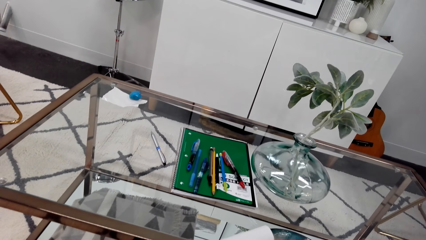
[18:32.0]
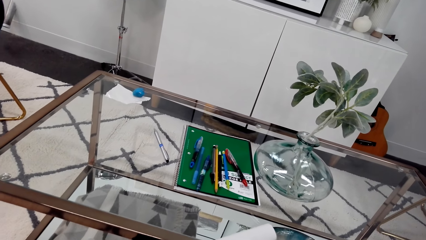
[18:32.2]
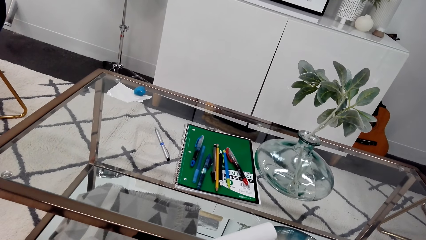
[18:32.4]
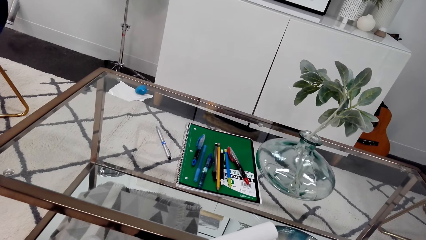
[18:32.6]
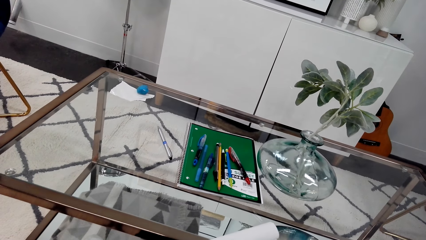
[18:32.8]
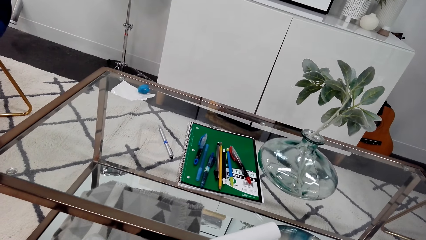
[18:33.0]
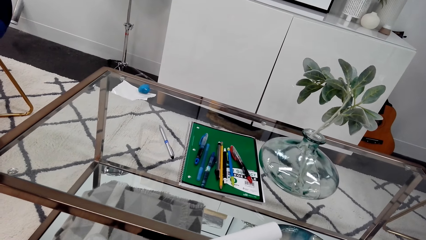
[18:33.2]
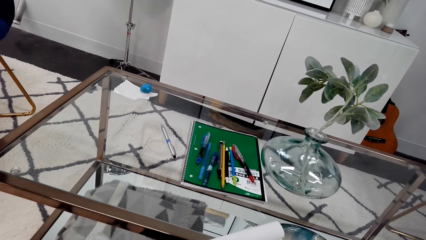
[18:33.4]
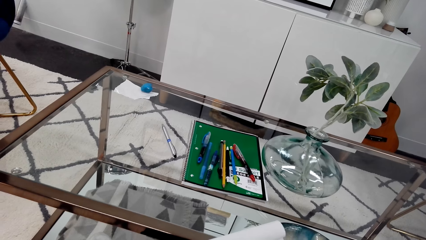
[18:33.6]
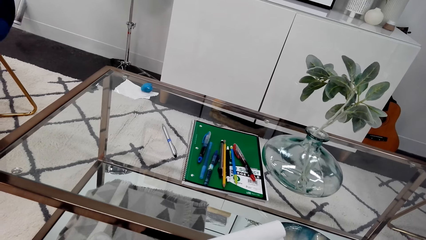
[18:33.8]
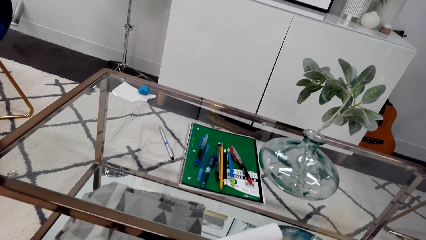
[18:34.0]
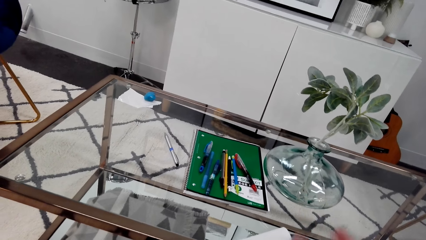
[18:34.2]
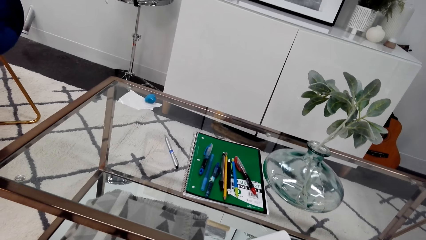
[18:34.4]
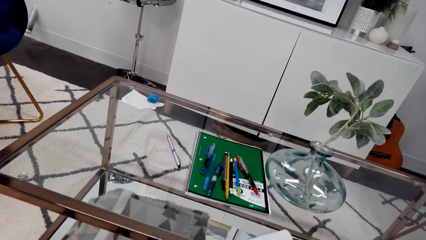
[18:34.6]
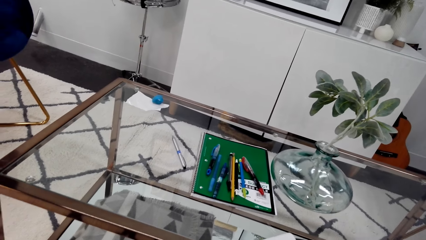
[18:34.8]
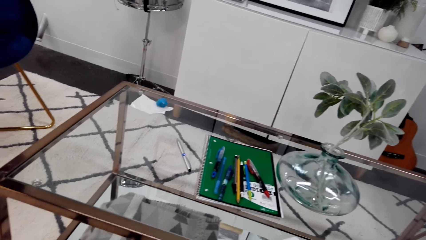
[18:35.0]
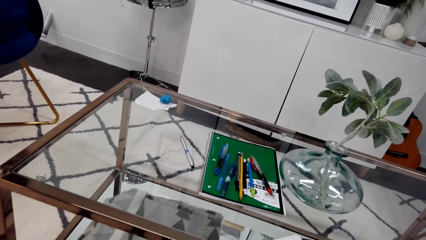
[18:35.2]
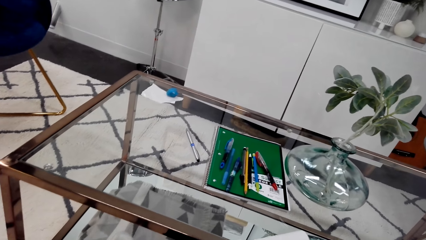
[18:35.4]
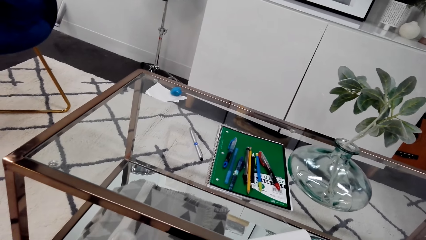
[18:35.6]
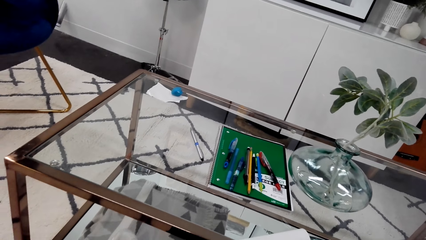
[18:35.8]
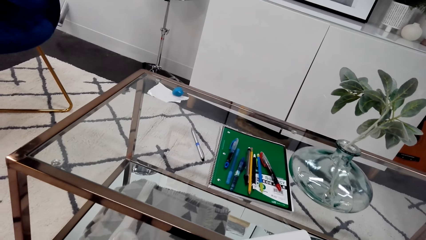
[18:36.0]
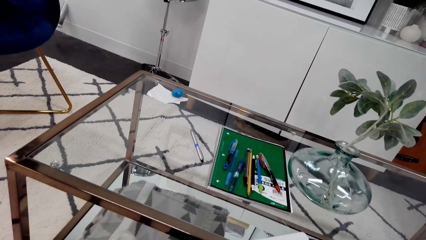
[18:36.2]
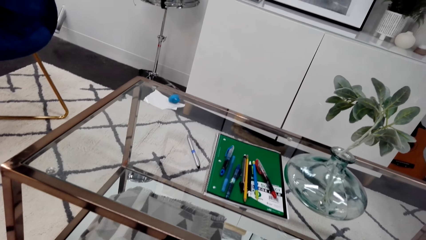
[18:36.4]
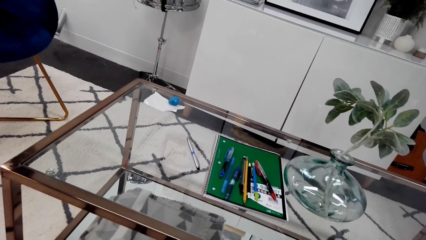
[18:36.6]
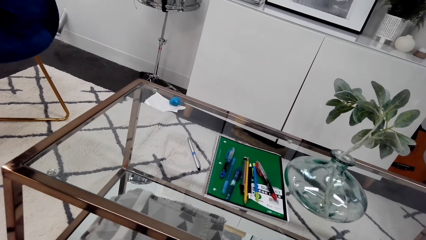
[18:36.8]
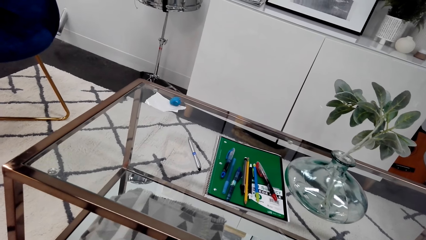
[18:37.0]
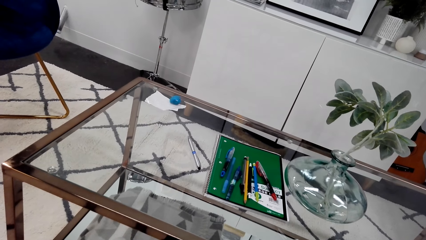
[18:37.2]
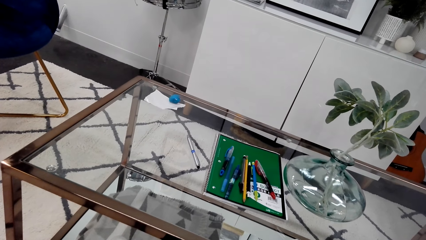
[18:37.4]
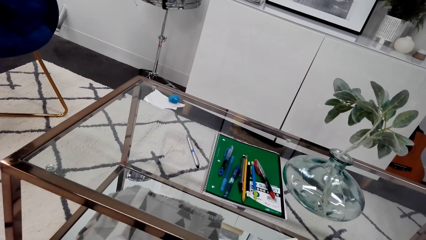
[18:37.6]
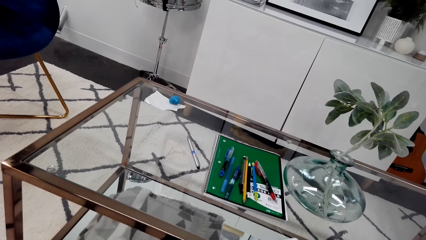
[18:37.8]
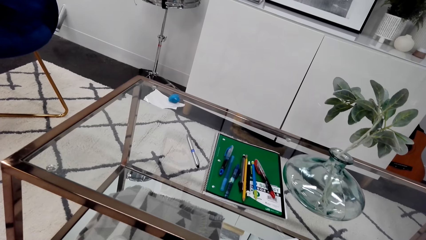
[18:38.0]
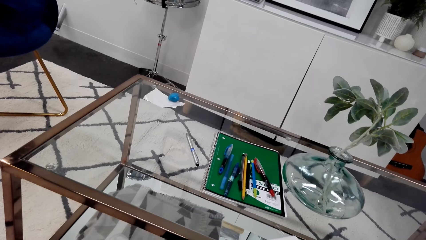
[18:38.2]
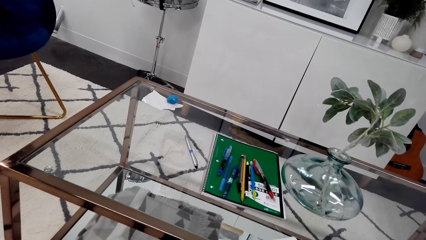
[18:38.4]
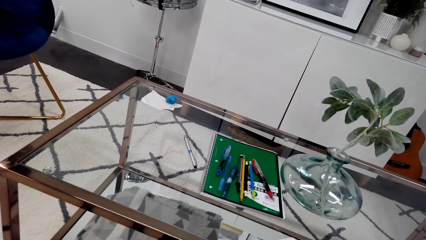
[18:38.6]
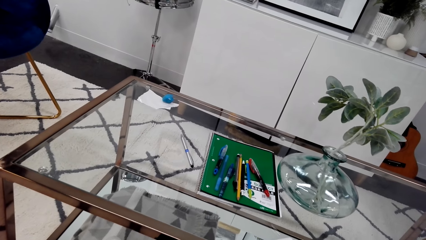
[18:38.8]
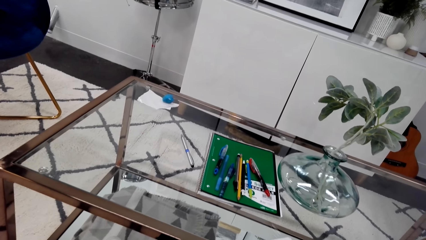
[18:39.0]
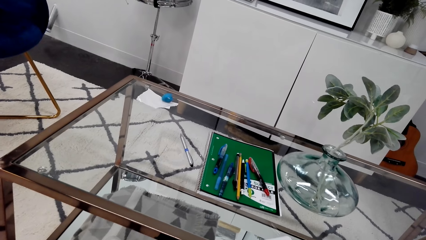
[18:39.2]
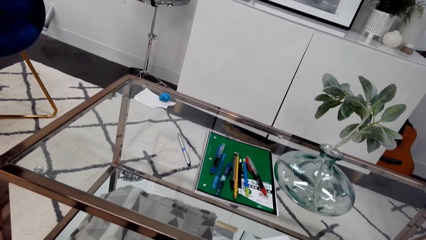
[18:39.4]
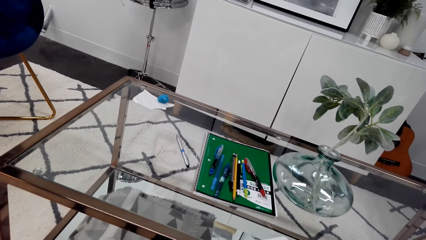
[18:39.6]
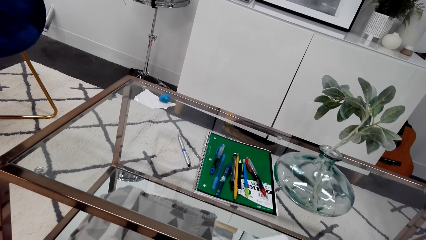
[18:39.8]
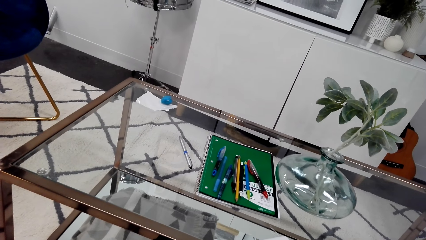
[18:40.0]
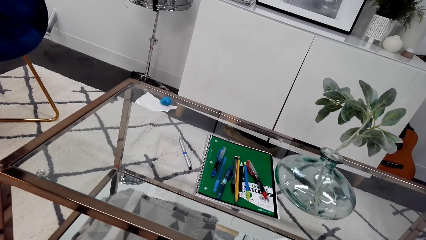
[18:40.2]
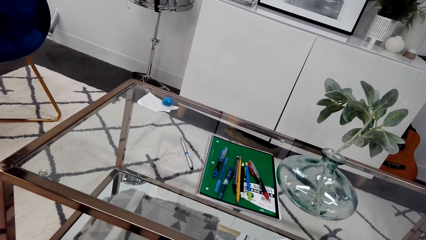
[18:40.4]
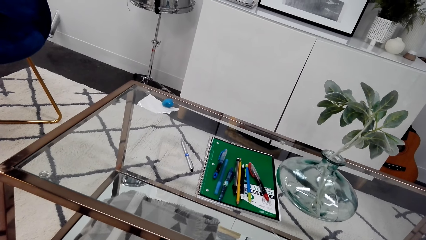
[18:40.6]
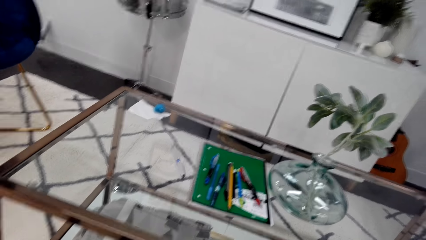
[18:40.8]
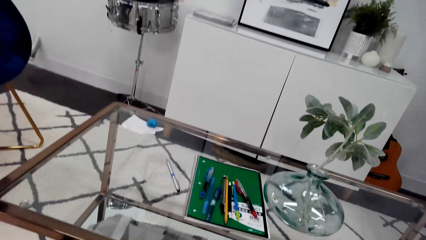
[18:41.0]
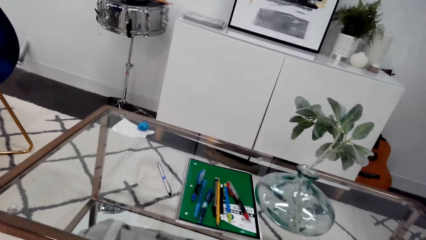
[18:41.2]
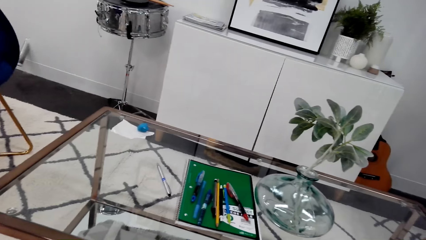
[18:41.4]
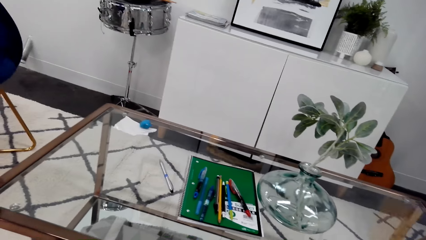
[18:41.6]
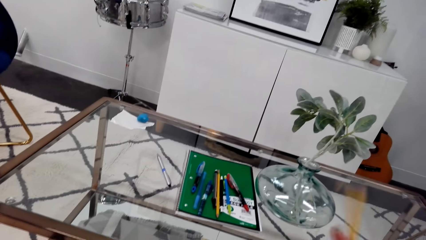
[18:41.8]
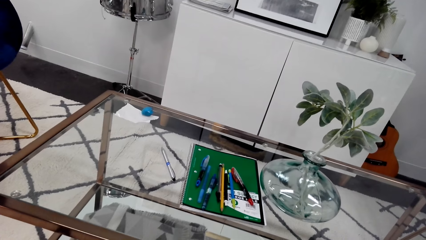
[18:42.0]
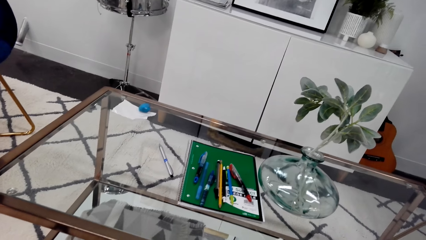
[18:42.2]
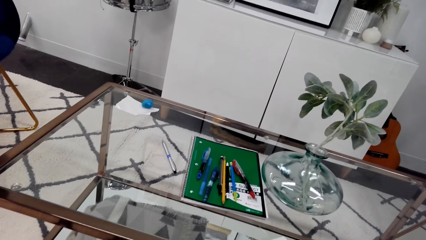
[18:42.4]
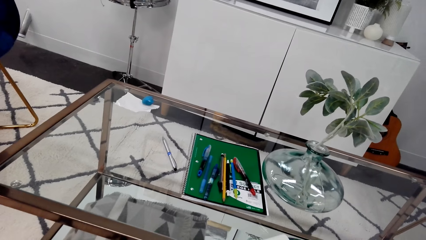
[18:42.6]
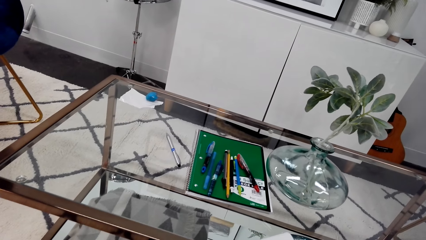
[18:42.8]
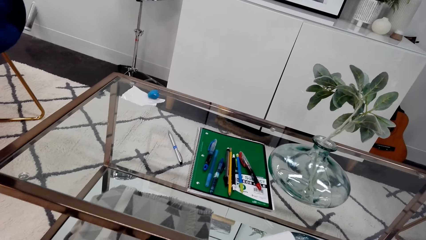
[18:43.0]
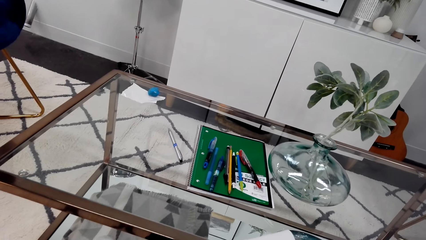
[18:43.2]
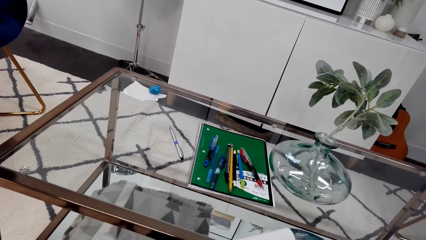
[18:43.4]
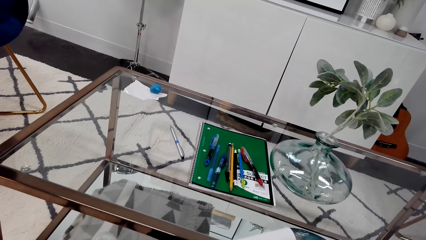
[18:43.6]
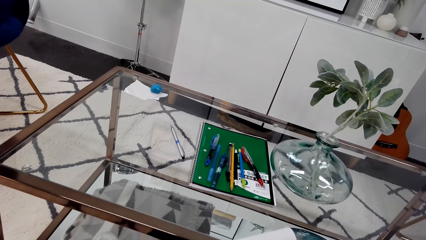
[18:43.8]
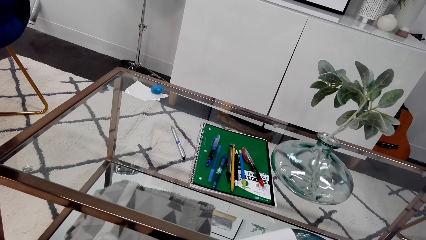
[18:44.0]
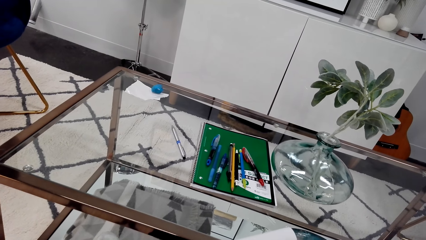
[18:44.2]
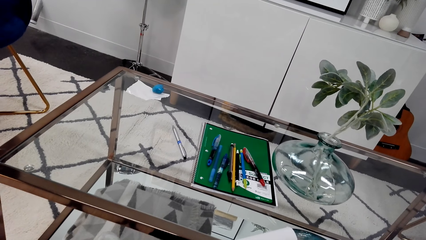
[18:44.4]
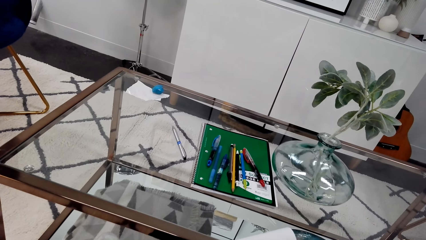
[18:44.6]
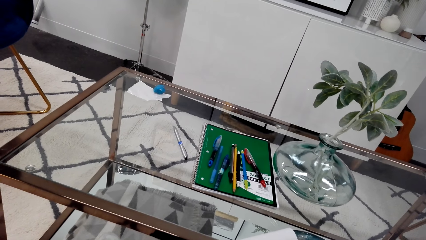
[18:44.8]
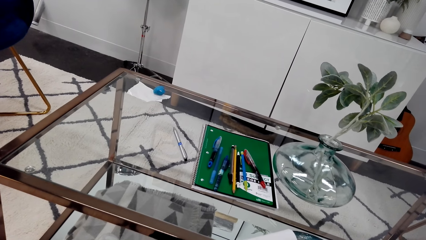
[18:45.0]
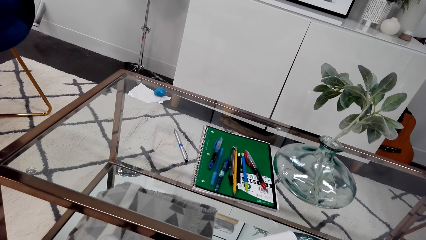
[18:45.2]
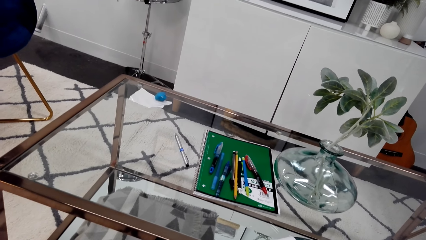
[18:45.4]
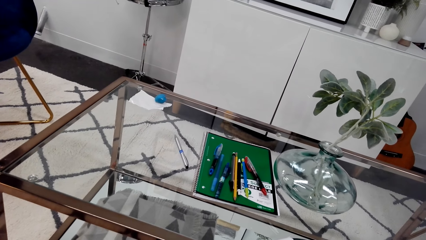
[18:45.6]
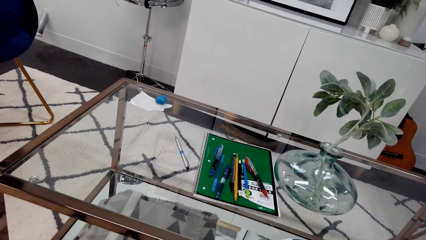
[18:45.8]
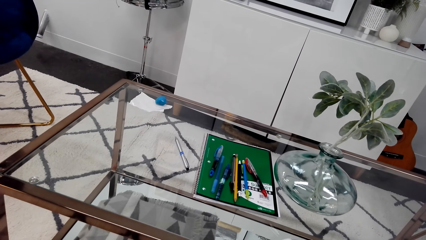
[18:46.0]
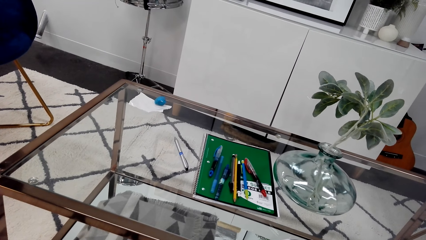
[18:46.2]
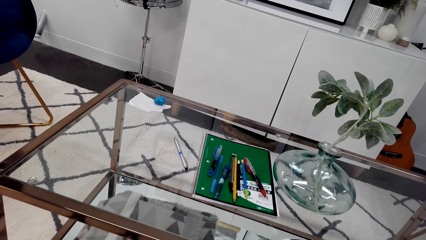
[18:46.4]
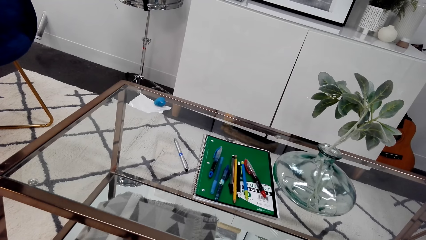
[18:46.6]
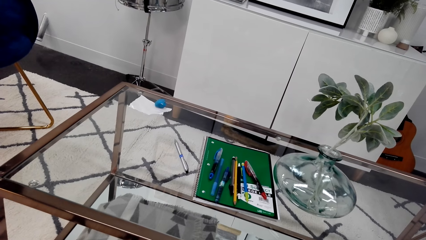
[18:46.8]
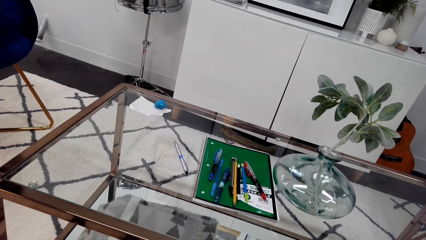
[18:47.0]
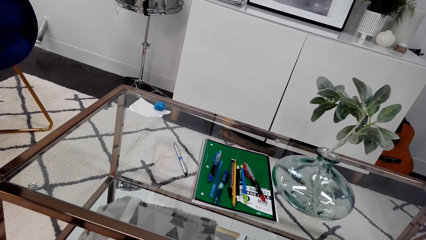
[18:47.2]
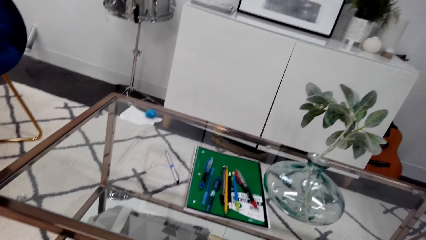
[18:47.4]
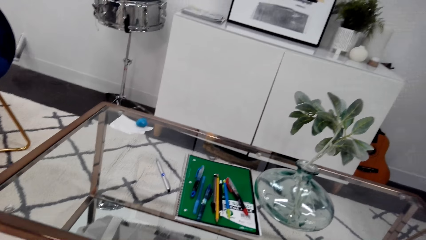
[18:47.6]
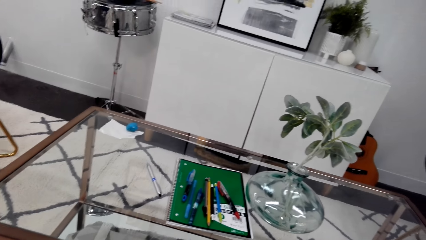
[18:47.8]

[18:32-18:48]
The camera wearer flips the pencil. They move the pen, stare at the table and look around the room. They flip the pencil, move the pen, stare at the table and look around the room.
